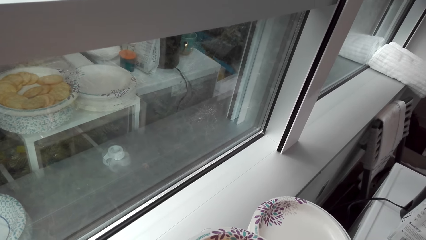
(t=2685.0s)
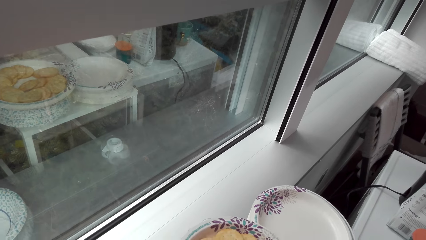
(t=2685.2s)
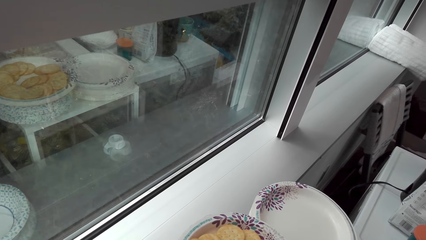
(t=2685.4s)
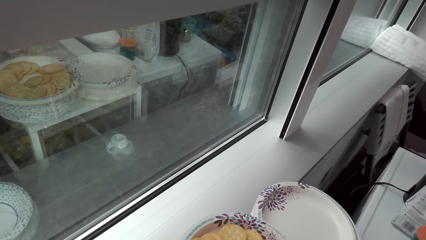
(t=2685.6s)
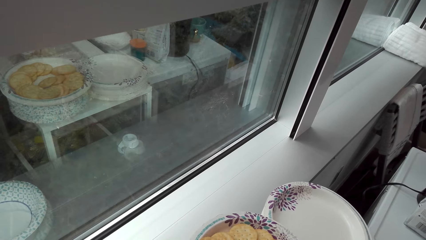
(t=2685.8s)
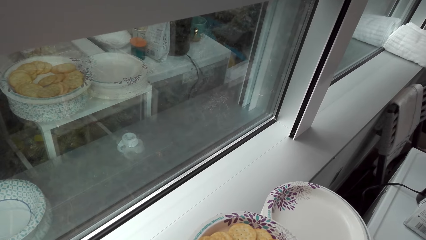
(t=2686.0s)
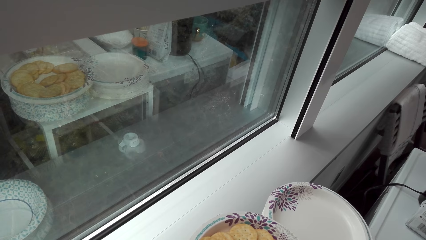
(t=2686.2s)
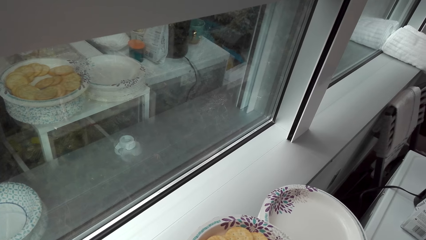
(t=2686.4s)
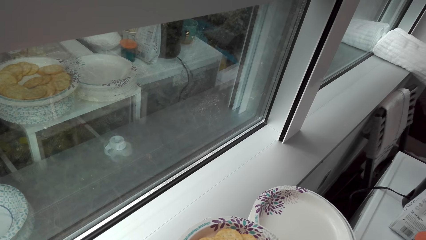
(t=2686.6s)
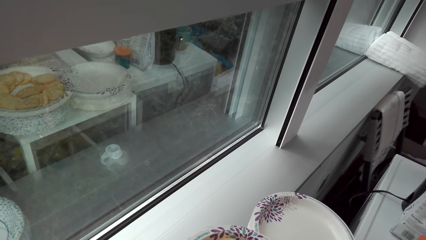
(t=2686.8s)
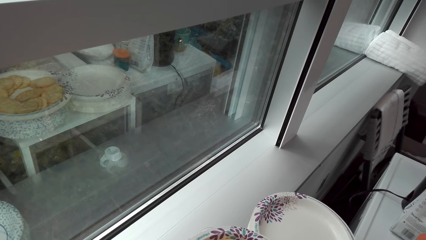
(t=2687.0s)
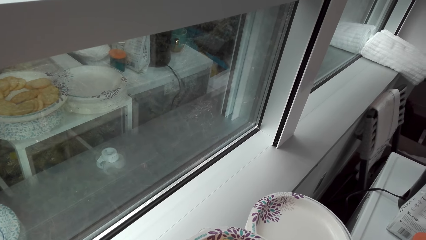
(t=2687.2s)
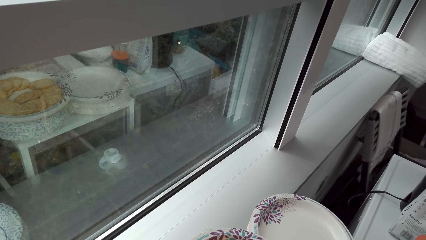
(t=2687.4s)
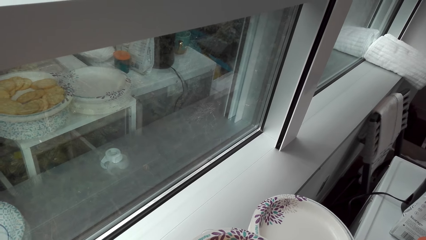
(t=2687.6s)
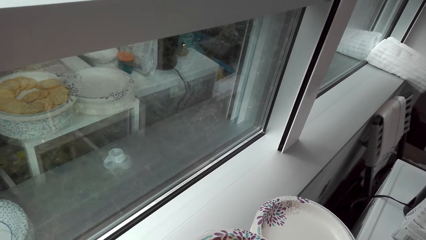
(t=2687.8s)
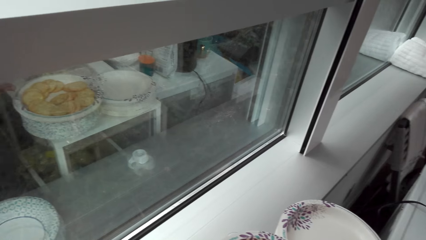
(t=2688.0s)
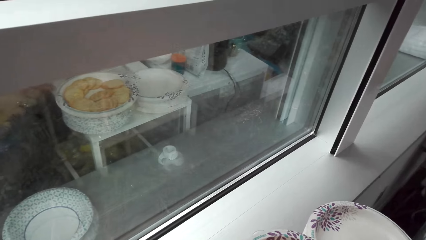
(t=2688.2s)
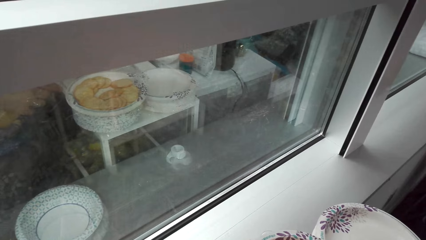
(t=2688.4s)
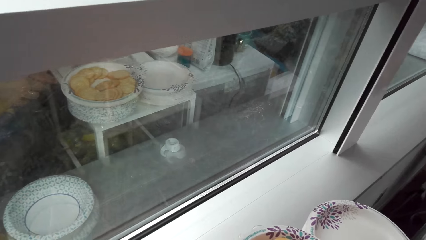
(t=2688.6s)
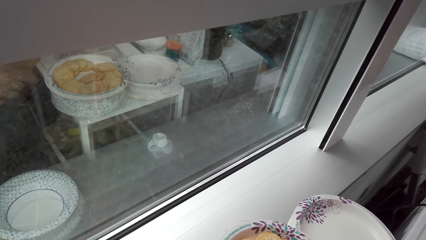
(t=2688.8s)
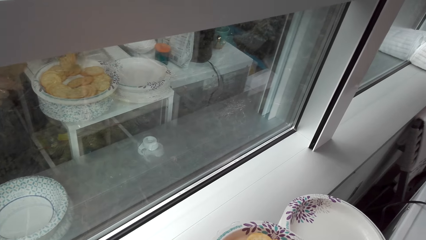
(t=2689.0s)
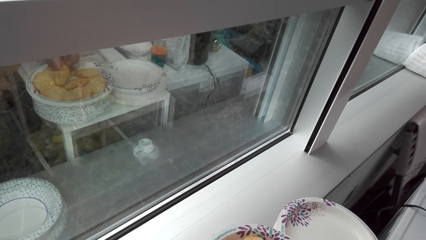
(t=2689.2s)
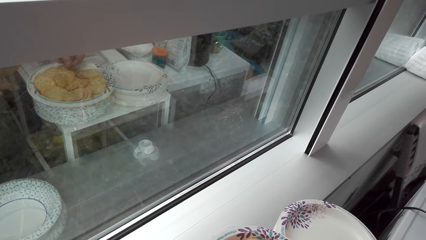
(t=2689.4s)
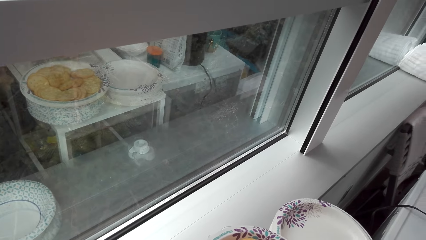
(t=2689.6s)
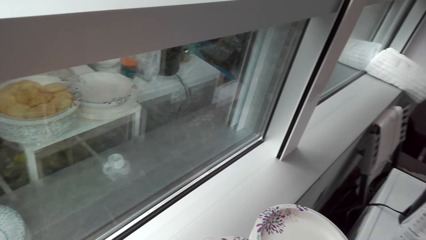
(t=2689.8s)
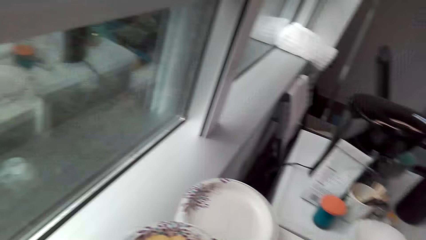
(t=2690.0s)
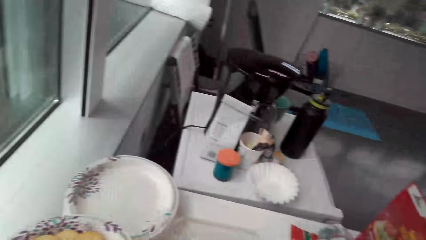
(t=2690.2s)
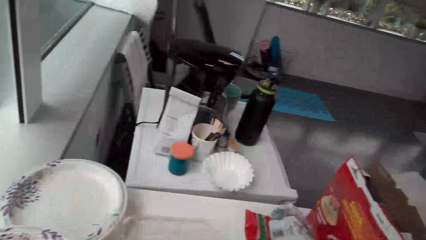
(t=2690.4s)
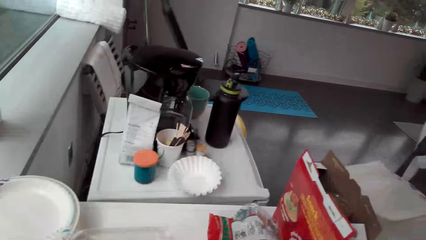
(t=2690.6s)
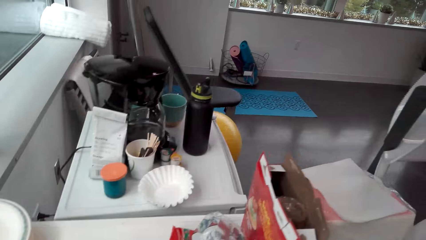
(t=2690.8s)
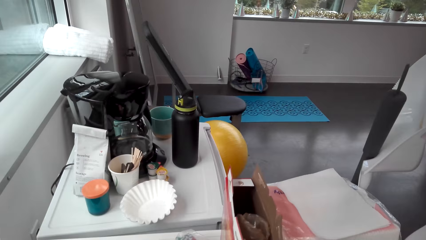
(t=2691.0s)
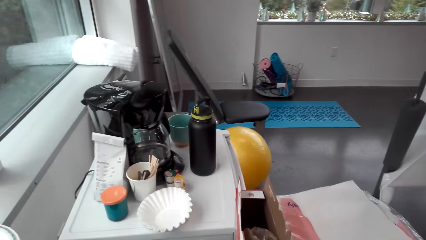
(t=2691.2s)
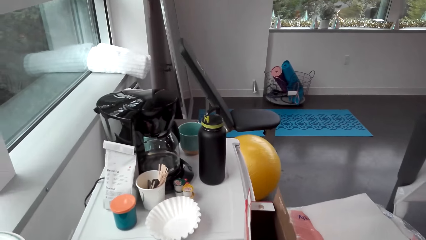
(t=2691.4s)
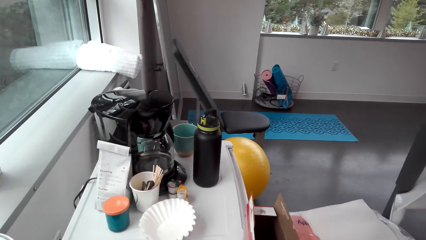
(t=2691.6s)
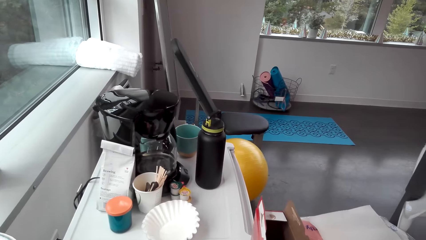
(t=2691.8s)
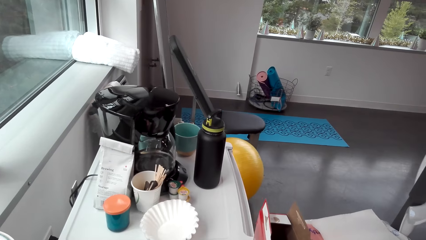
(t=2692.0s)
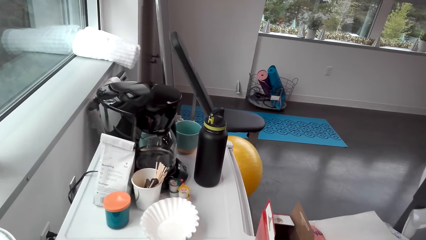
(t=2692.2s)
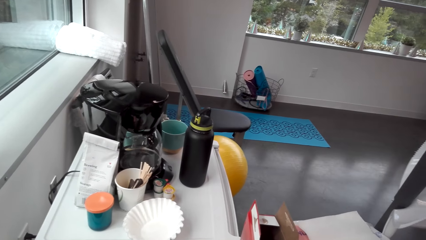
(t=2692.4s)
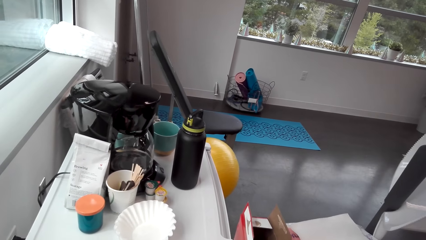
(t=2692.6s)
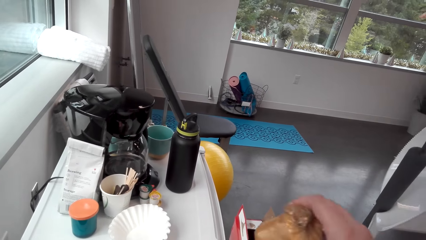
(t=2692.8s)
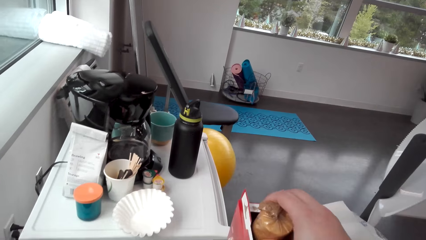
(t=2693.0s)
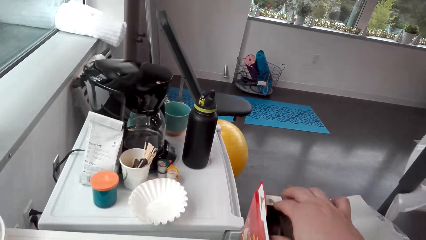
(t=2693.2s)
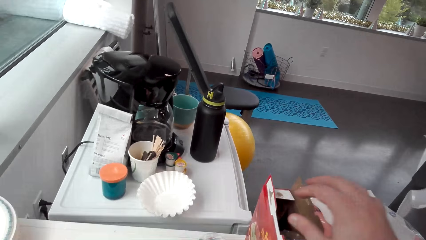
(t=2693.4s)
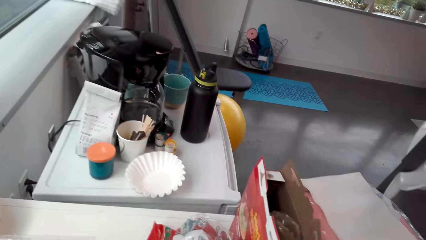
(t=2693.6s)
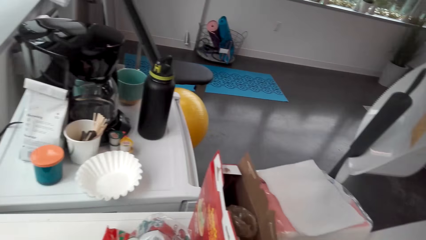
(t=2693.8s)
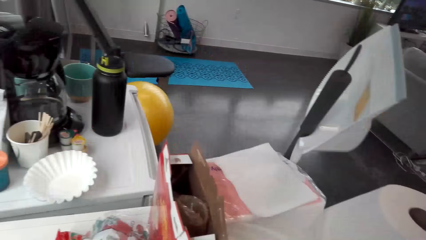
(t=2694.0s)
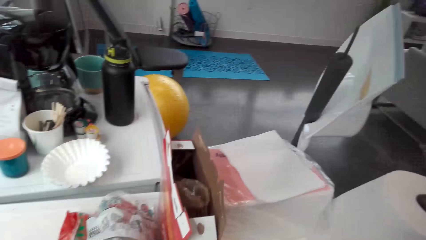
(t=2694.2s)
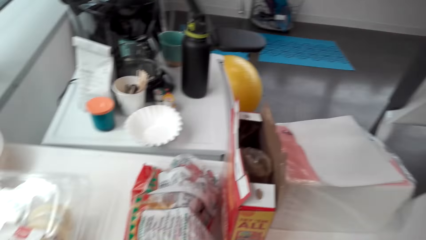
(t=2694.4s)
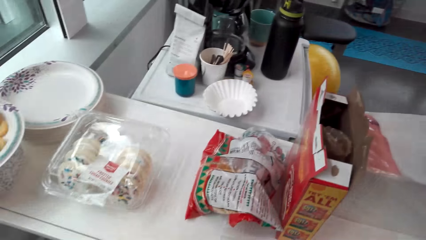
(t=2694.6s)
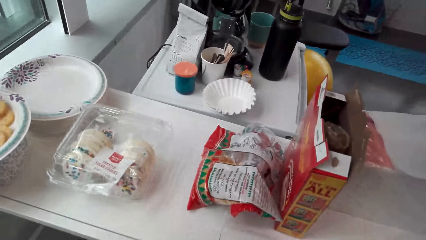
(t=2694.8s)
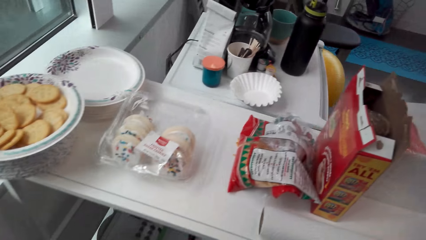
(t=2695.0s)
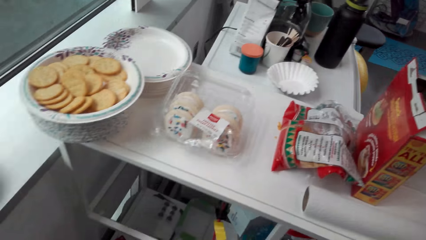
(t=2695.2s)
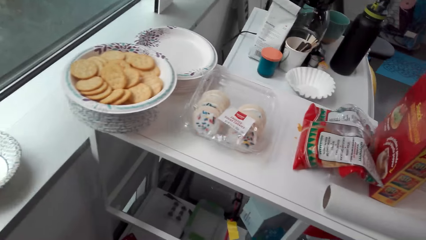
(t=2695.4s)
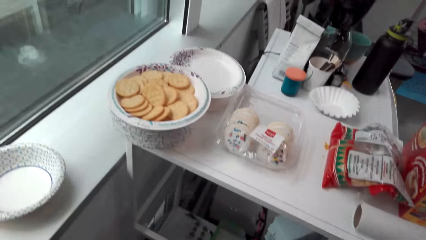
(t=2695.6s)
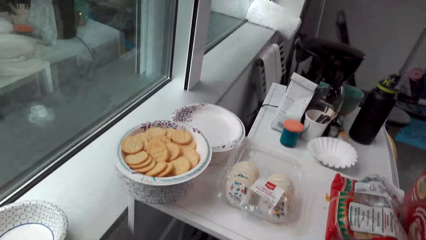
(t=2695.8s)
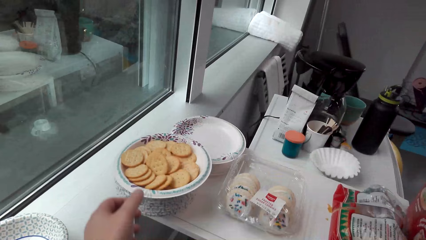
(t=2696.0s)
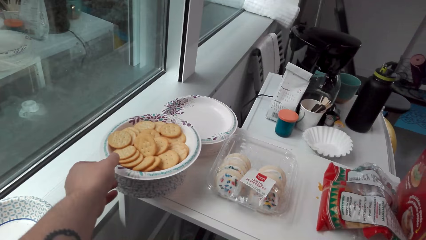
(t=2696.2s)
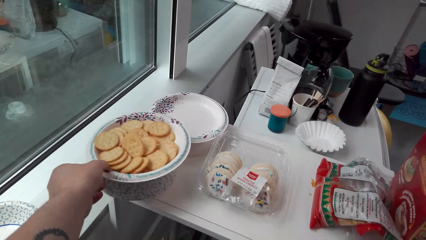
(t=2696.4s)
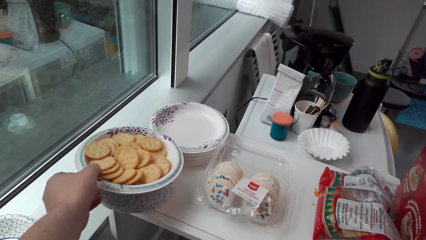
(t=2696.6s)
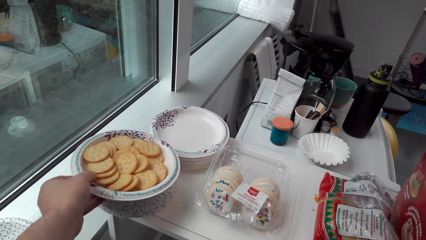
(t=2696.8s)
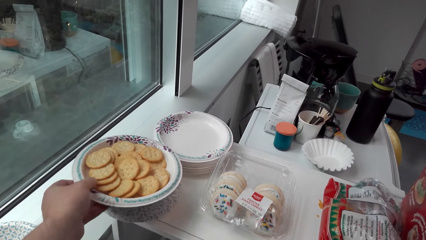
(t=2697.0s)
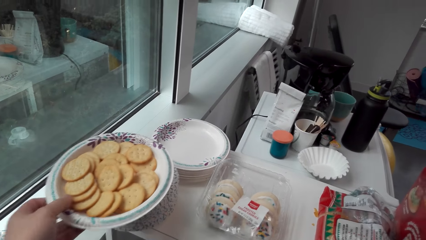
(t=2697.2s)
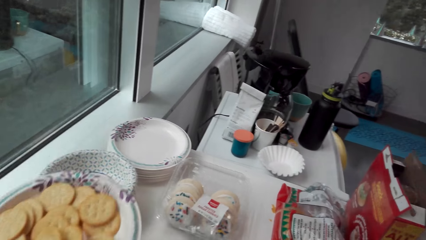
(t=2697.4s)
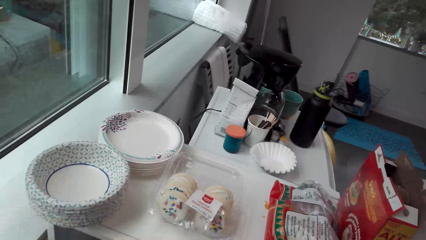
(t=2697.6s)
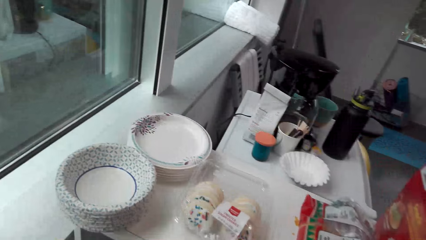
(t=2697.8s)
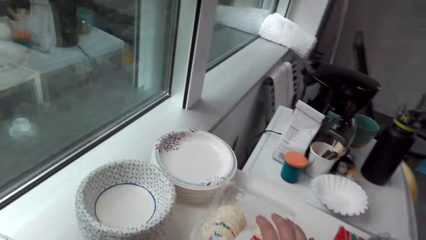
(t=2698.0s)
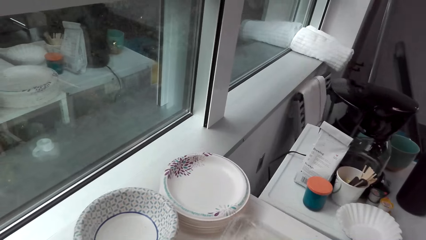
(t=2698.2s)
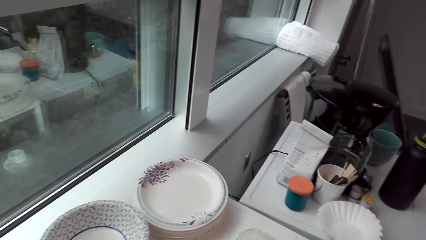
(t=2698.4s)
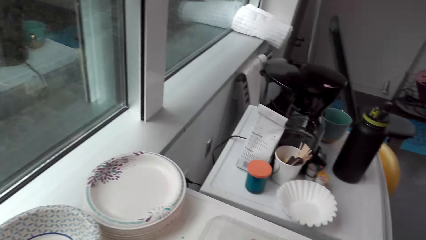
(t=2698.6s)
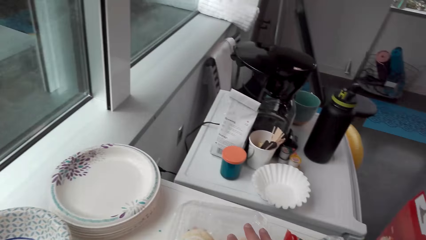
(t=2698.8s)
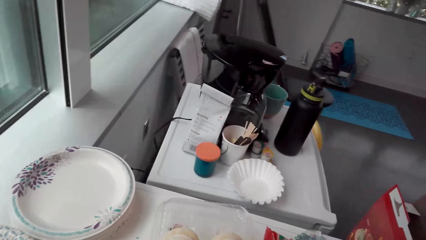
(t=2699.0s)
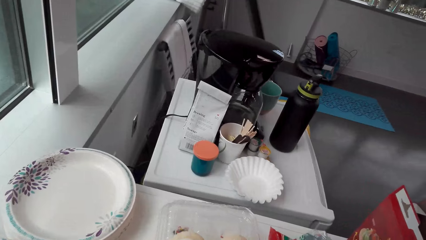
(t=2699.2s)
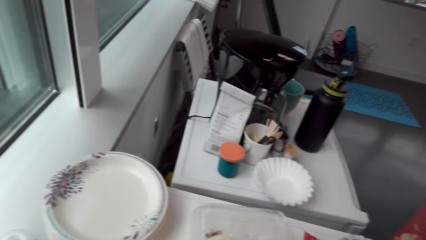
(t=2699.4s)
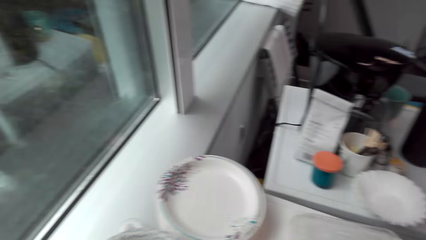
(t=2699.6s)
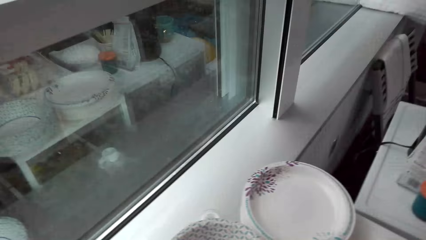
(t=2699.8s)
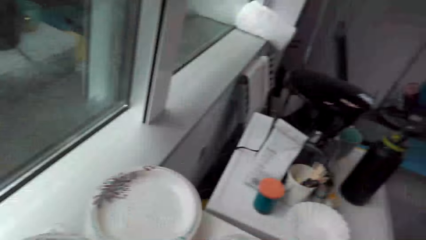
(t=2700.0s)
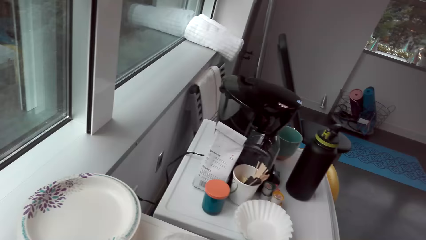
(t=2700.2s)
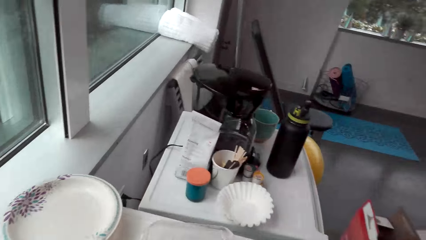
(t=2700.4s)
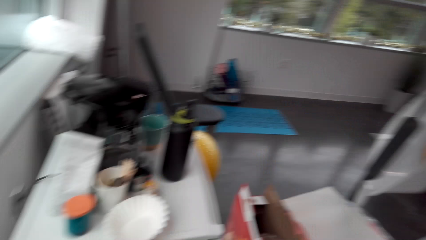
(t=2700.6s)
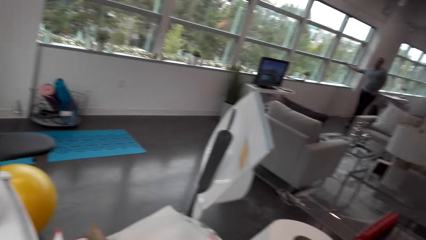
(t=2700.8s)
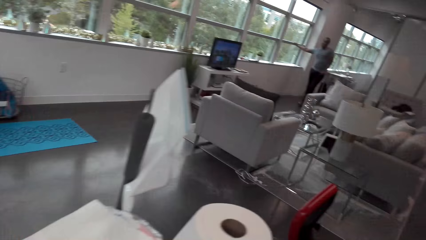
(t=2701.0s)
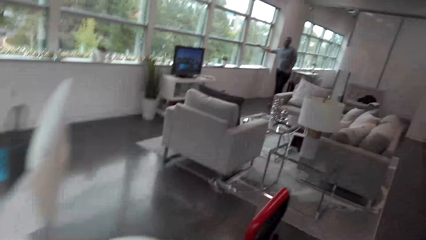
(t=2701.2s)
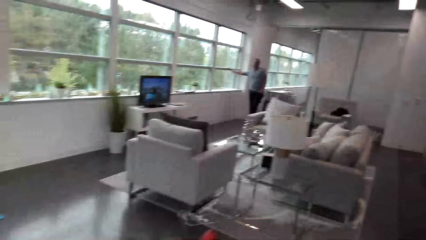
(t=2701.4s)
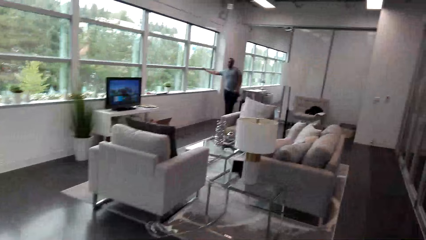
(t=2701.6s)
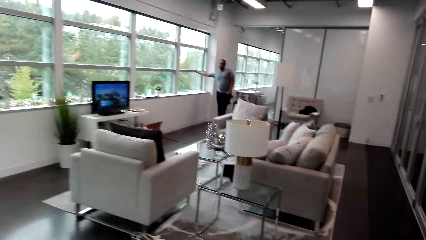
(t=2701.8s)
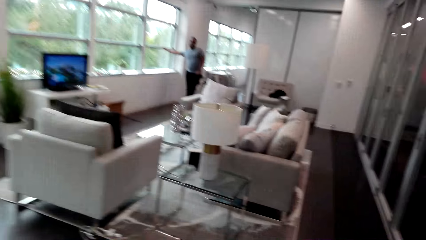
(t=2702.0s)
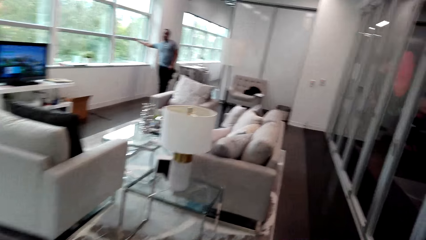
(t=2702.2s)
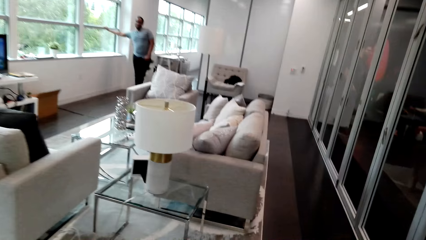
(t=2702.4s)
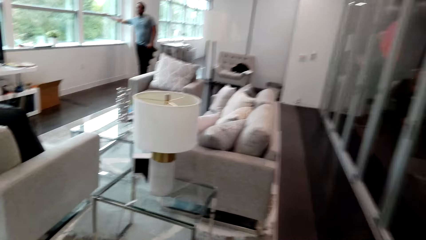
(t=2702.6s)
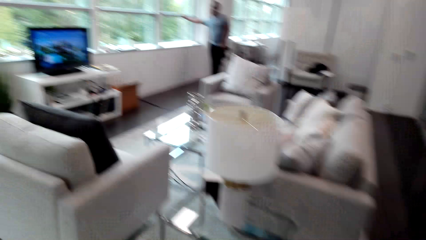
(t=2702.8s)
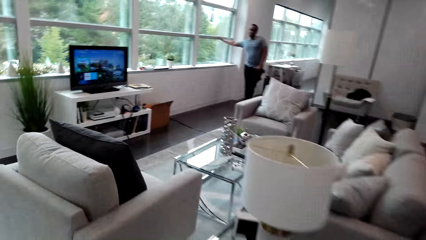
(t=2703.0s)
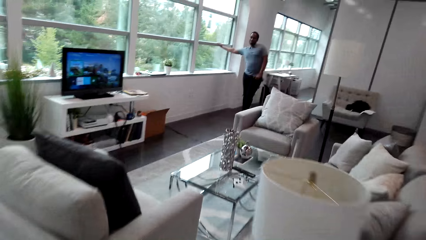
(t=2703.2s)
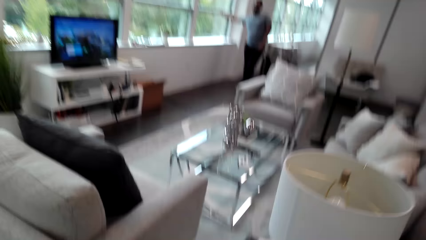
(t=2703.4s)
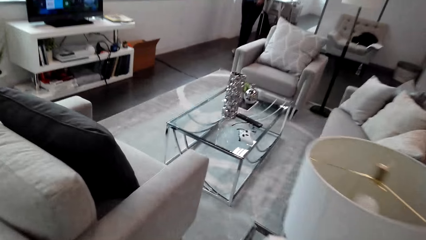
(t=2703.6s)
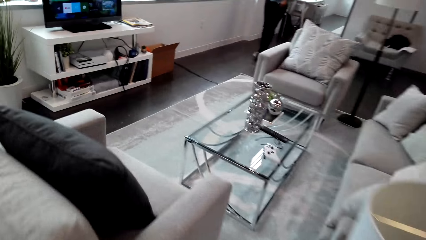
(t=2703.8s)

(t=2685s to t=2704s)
The camera wearer takes the biscuits. They look around. They put the biscuits on the plate. They move beside the table. They look around. They place the packet in the box. They look around. They move beside the table. They take the plate. They move a tray on the table. They walk in the house.
